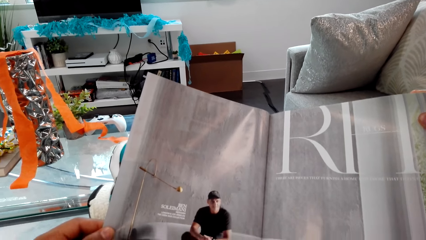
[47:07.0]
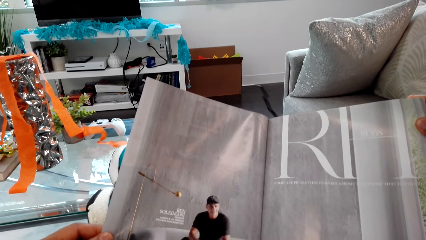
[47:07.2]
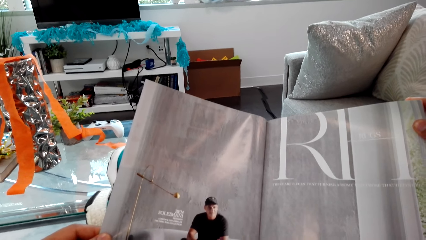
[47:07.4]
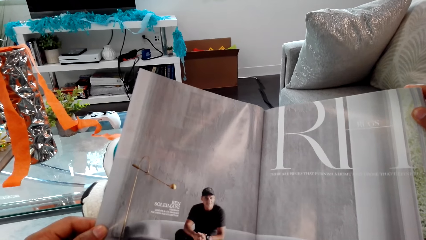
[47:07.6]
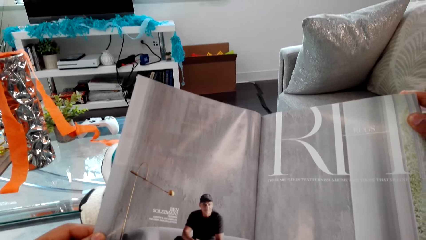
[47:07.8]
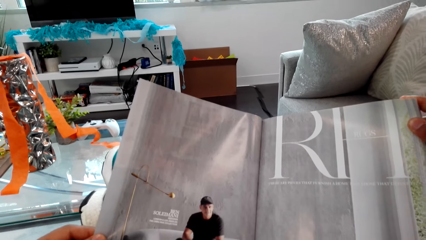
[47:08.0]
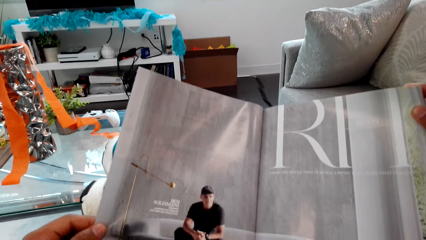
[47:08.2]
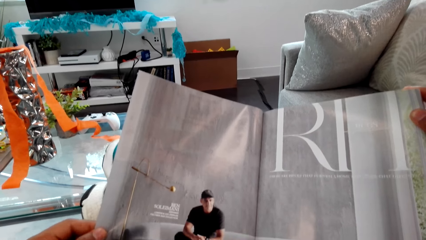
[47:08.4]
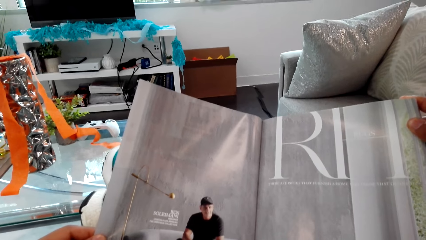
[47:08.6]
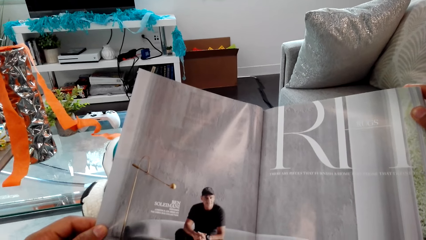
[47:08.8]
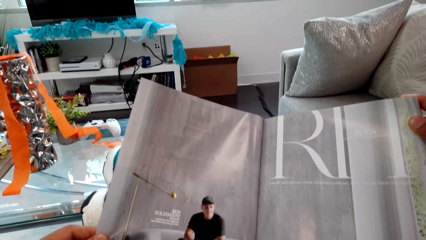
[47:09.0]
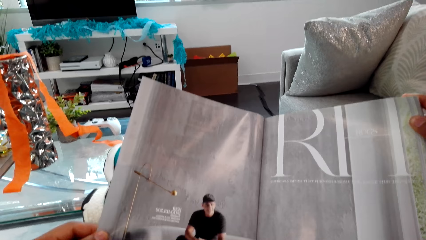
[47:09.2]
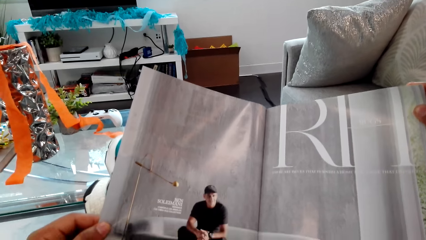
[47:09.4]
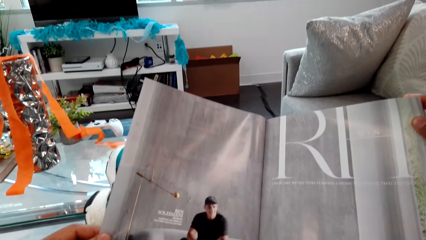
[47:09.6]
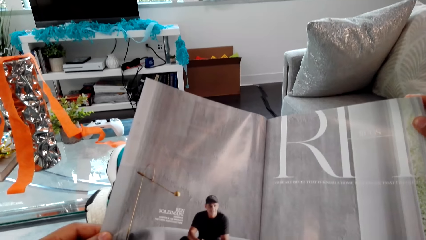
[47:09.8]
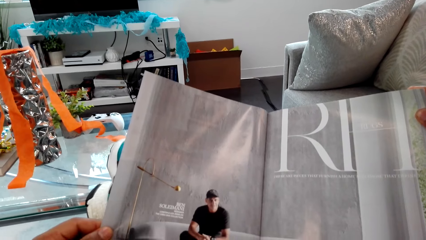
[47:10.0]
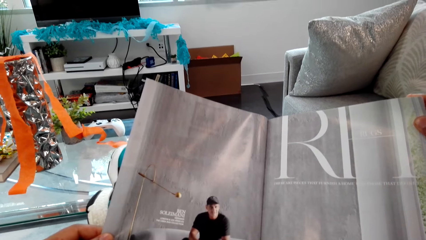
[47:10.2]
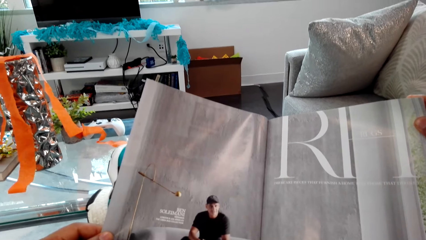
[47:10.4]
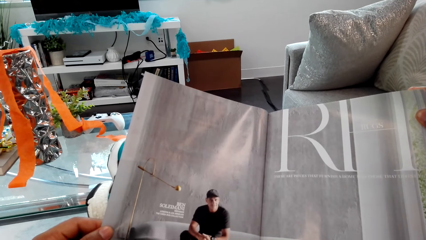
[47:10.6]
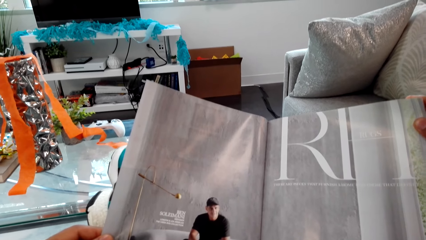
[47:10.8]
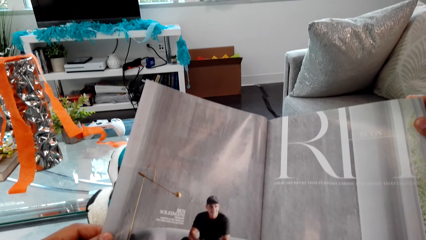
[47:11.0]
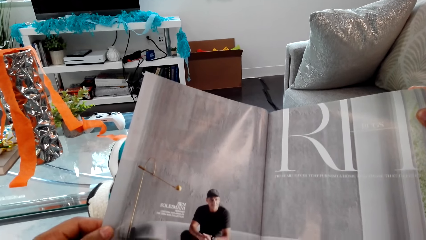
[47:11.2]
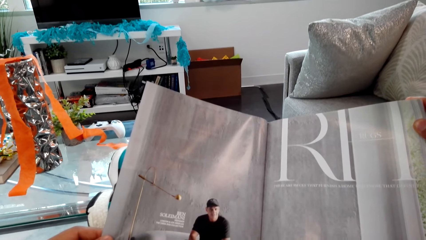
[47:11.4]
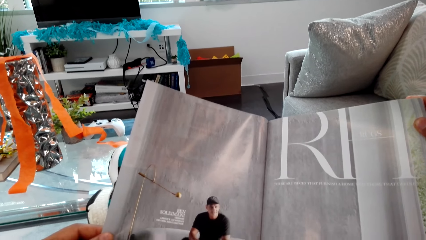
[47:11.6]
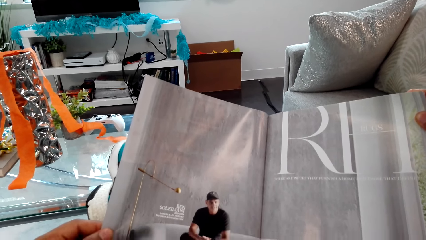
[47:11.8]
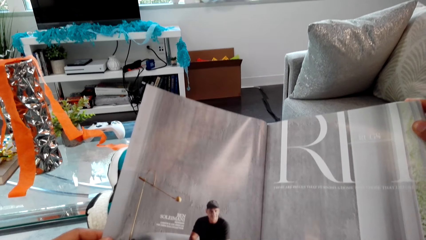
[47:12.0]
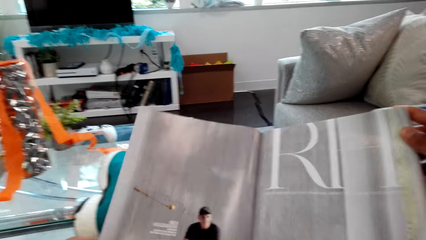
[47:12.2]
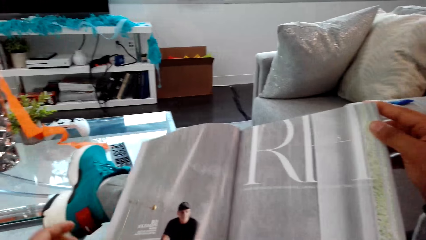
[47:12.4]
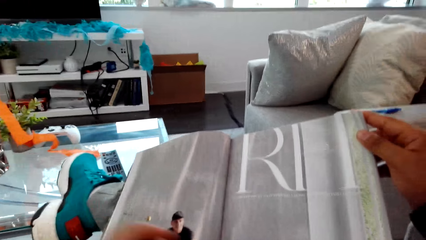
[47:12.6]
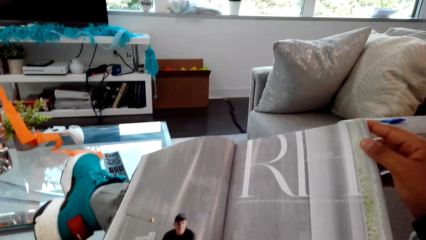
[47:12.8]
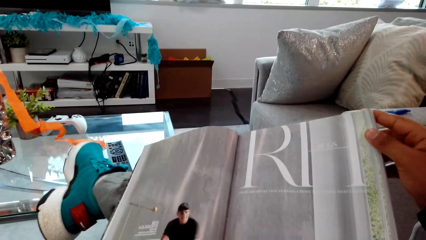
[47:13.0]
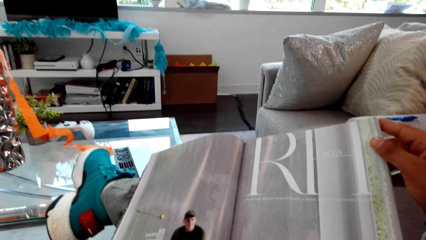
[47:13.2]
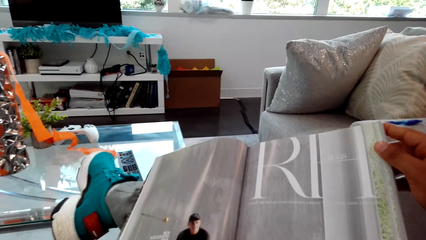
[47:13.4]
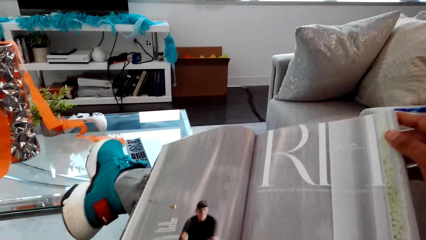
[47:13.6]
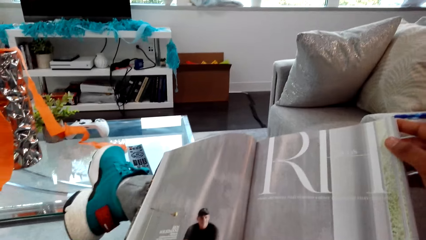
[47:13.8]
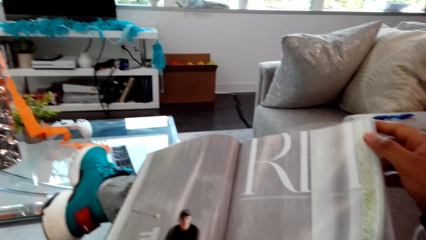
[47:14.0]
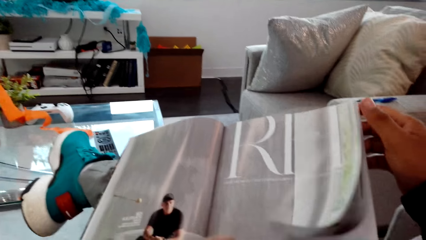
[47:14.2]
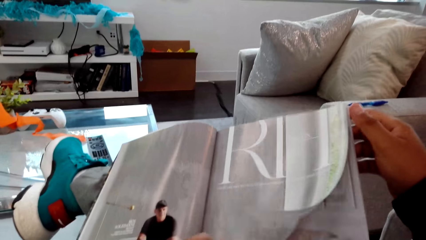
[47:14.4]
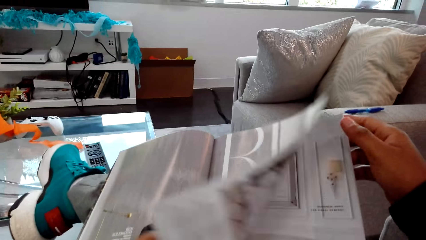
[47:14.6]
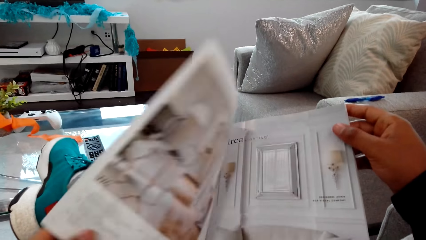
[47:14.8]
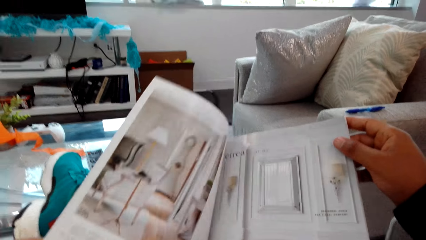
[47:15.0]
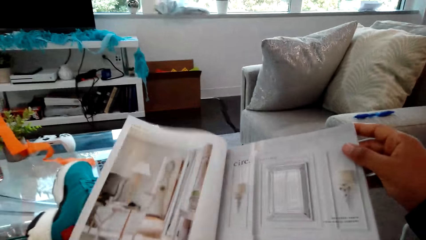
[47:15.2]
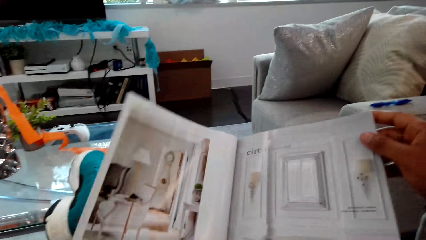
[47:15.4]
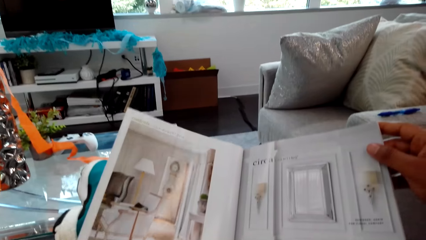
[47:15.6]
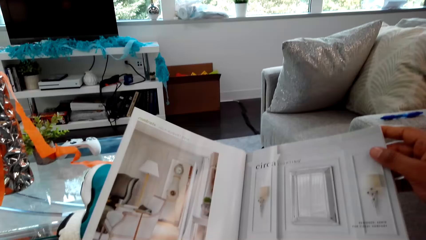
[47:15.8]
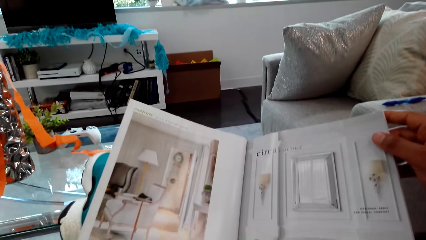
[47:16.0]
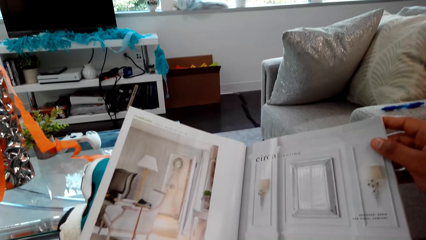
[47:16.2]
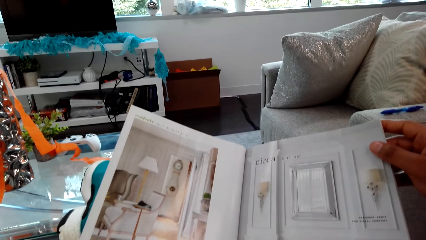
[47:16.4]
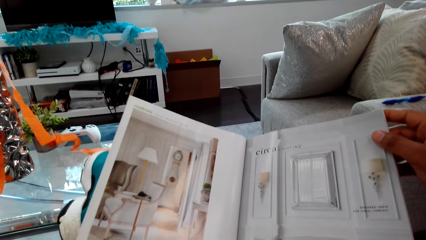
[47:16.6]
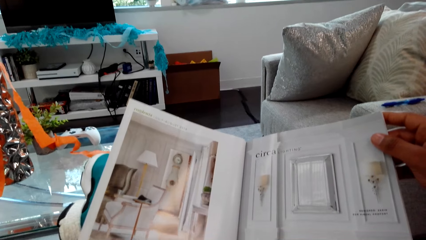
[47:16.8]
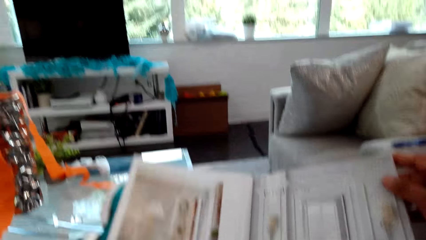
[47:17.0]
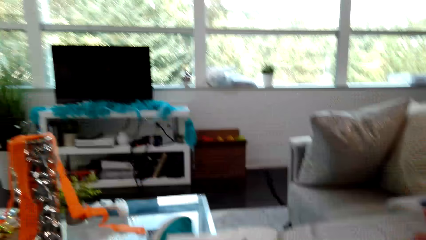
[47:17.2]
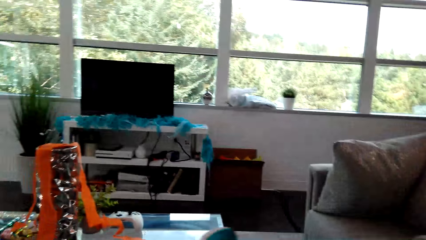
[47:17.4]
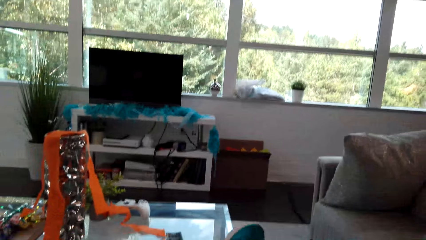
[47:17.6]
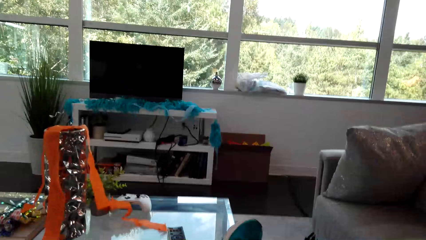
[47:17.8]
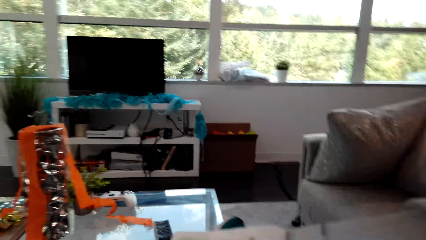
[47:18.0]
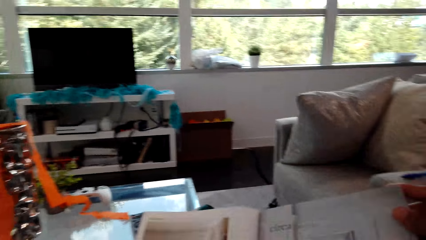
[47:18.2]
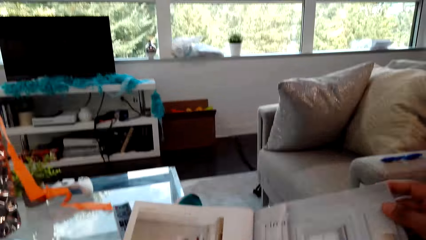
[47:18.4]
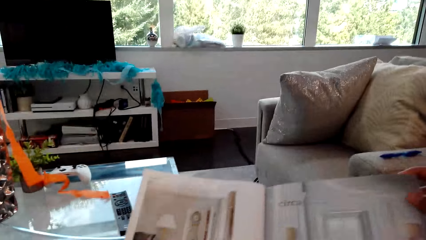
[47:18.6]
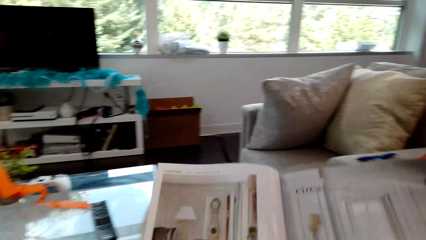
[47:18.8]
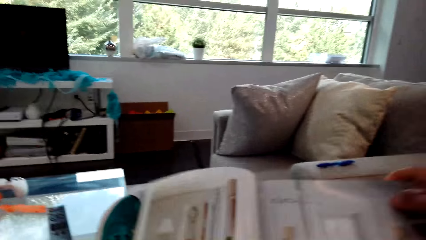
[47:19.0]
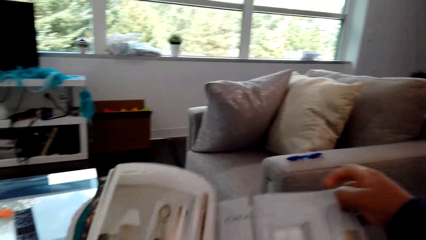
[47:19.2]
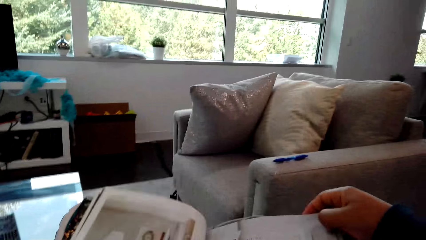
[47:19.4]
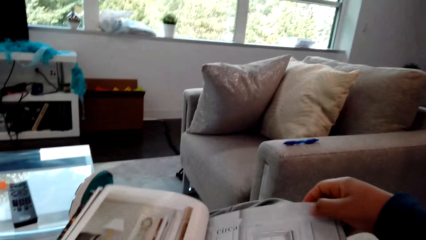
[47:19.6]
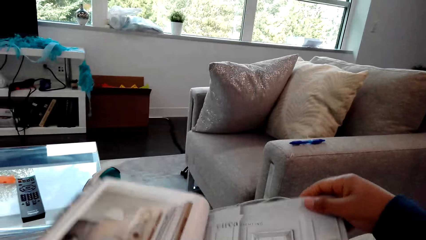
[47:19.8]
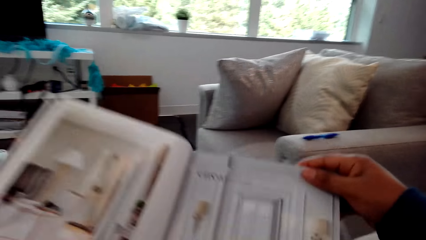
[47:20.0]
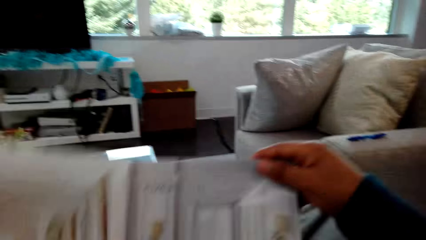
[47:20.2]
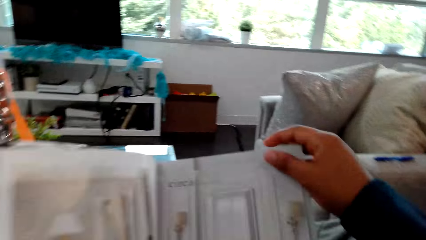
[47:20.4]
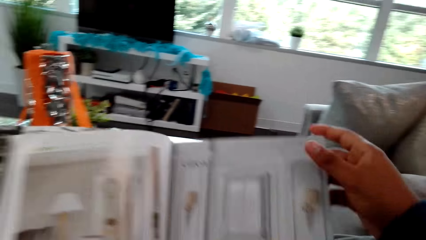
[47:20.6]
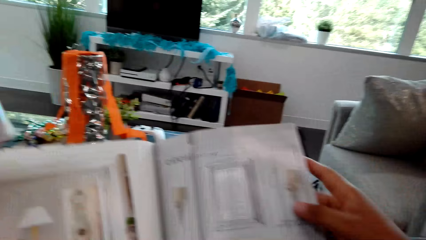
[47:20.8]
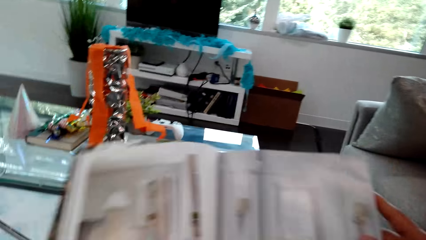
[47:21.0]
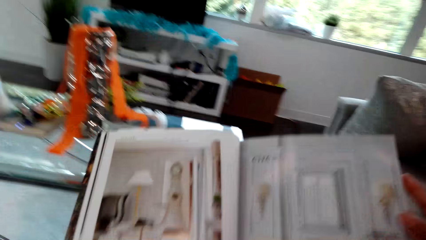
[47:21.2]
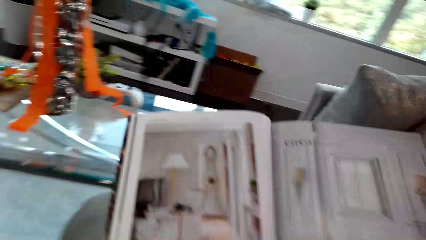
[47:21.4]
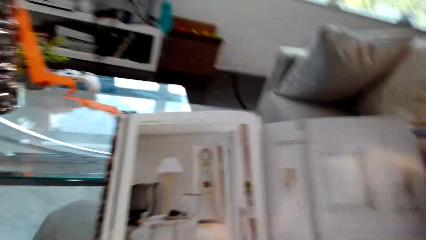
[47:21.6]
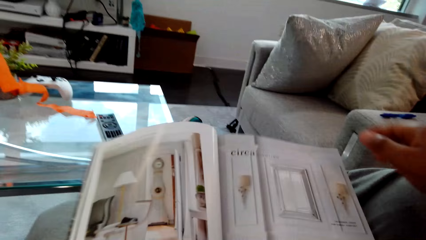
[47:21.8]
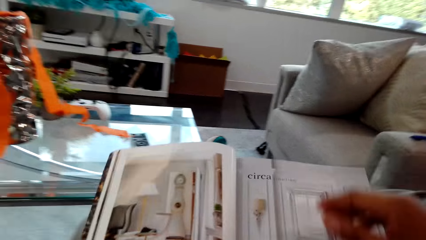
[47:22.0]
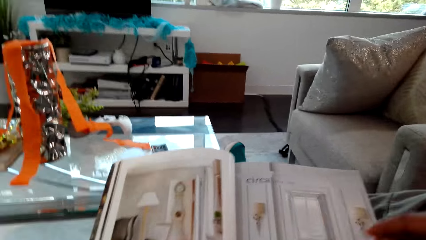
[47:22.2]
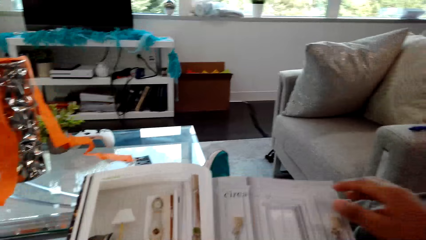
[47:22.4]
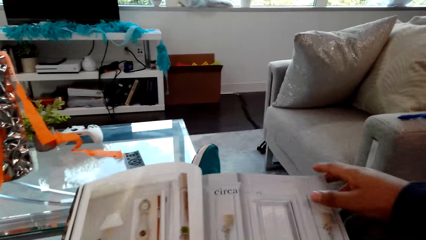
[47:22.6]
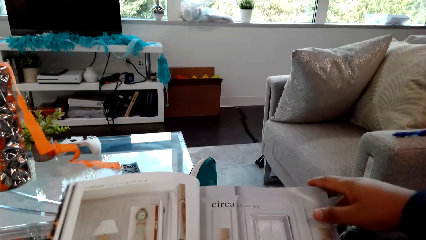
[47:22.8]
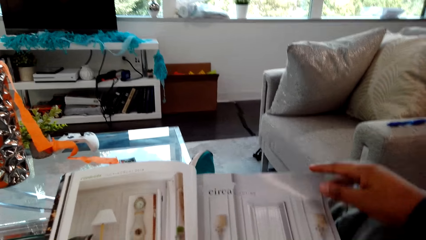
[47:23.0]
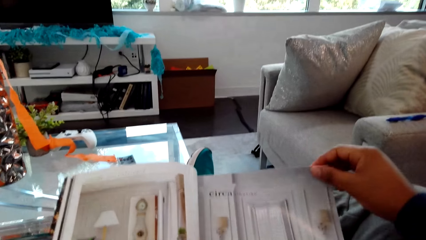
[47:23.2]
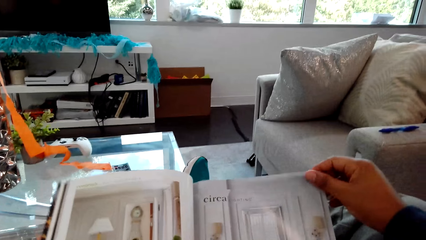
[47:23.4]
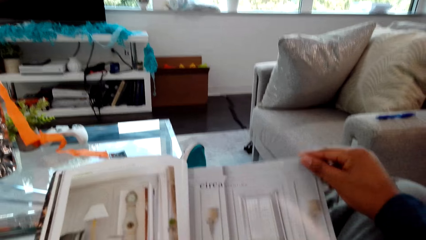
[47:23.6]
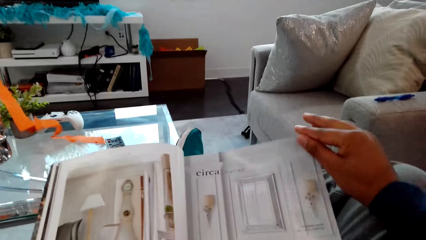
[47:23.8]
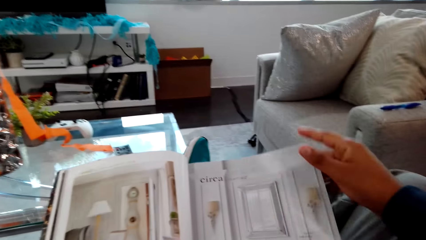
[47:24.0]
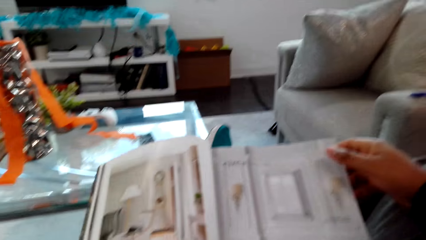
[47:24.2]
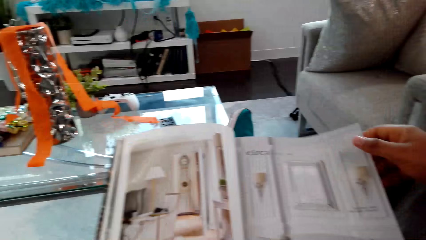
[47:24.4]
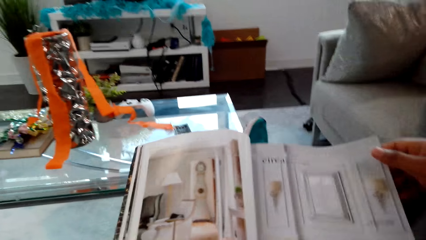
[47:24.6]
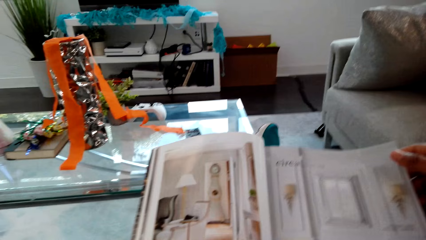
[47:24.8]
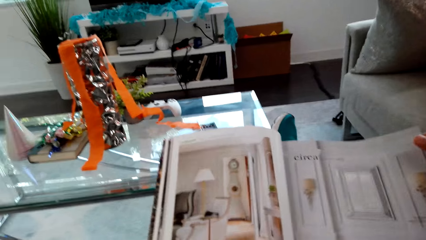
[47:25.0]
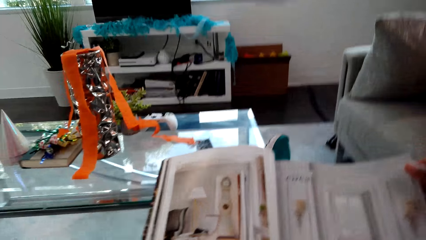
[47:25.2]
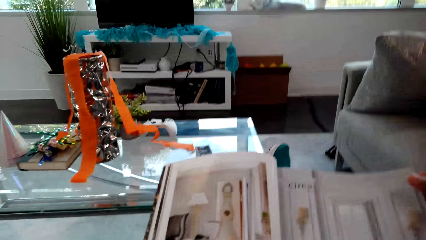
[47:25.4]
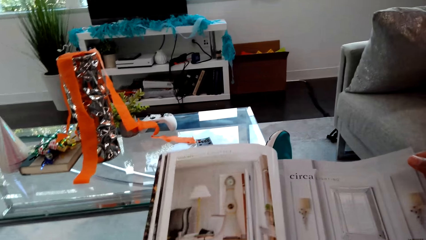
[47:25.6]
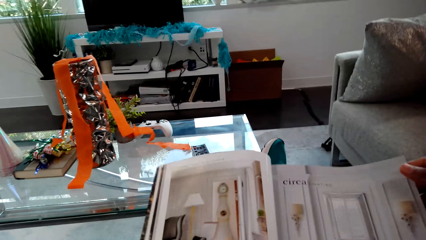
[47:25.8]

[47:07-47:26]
The camera wearer releases a magazine. They release it again. They open the magazine and read the magazine. They move the magazine. They move it again.
